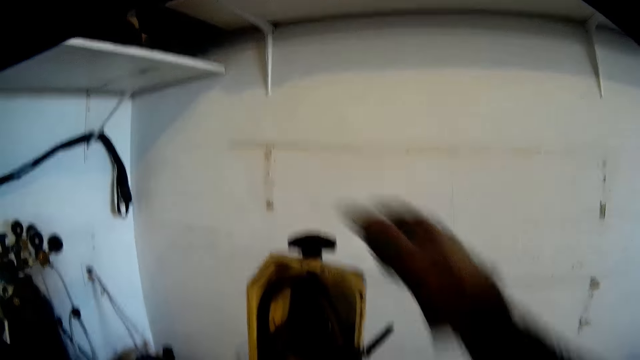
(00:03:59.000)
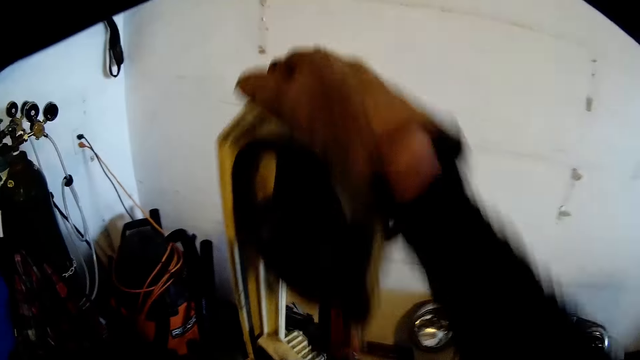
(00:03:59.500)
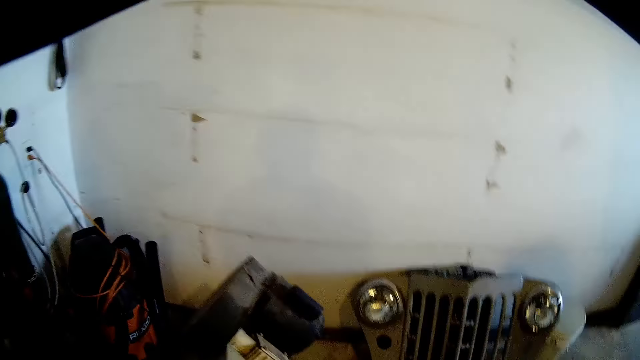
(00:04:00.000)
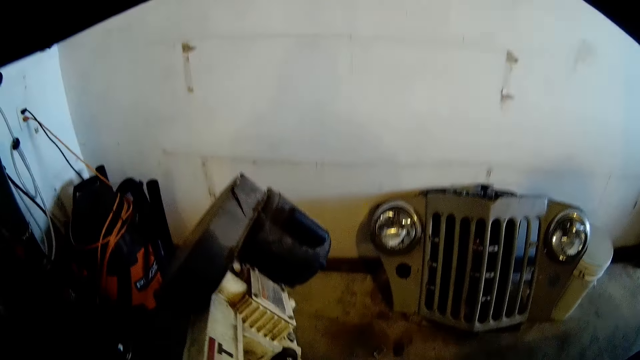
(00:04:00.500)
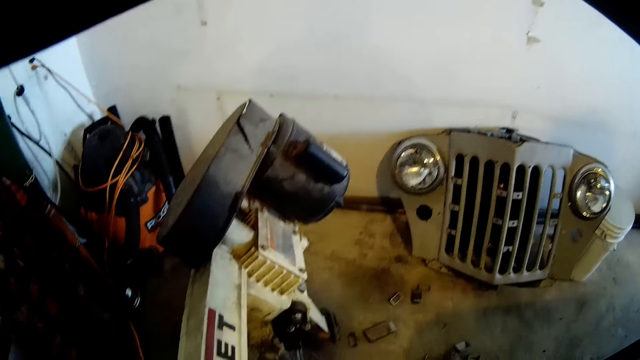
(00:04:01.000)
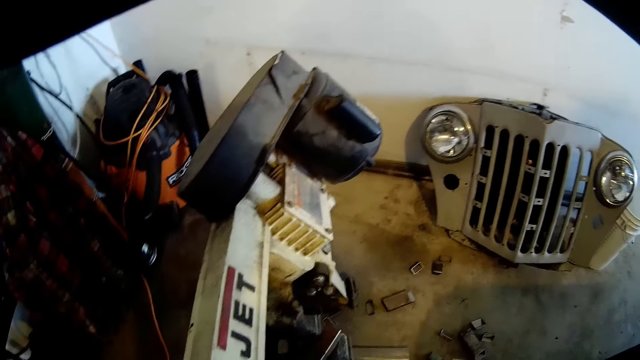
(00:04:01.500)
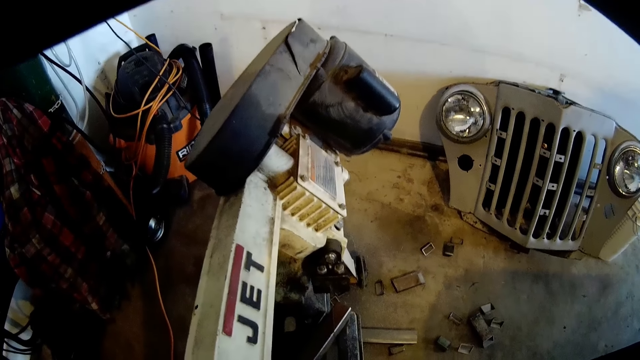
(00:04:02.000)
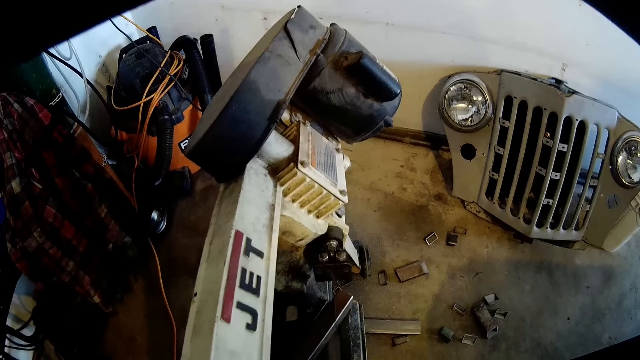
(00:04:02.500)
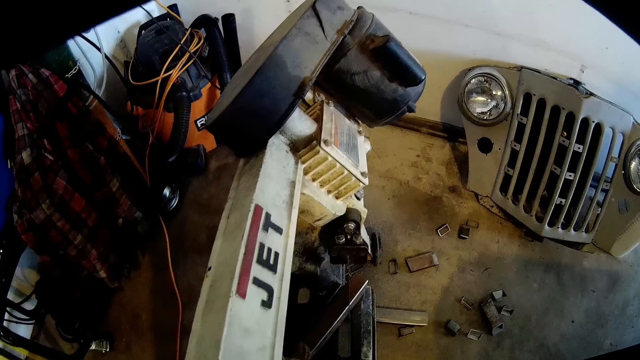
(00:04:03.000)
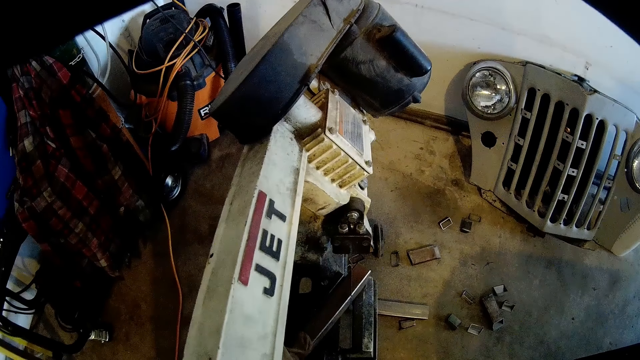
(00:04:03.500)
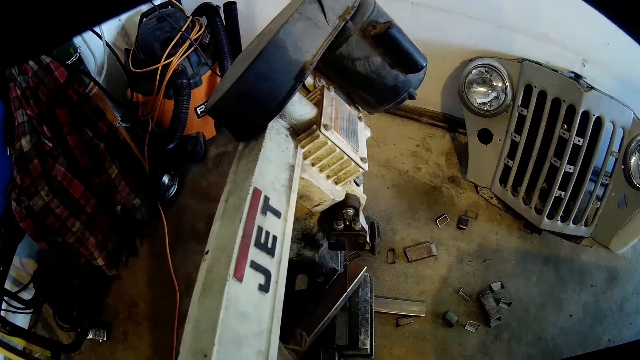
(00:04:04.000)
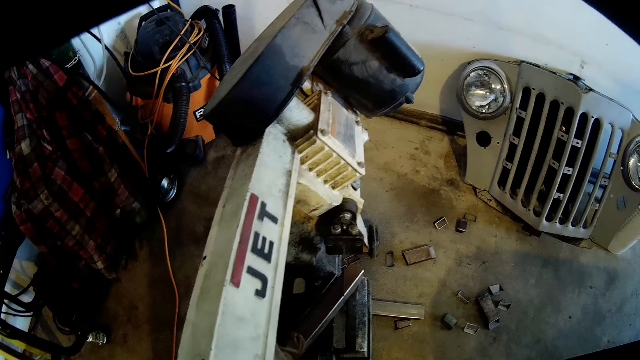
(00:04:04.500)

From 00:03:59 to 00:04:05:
The camera wearer holds something. He pulls down the head of the jet machine with his gloved right hand.

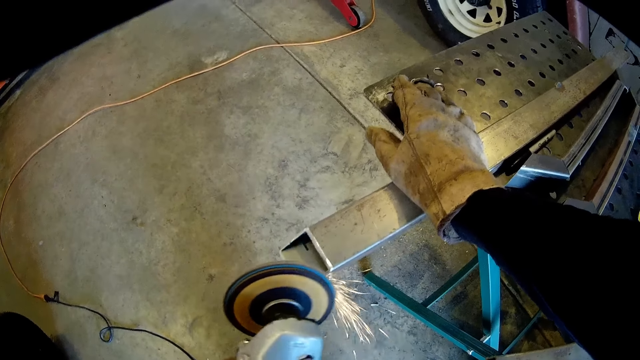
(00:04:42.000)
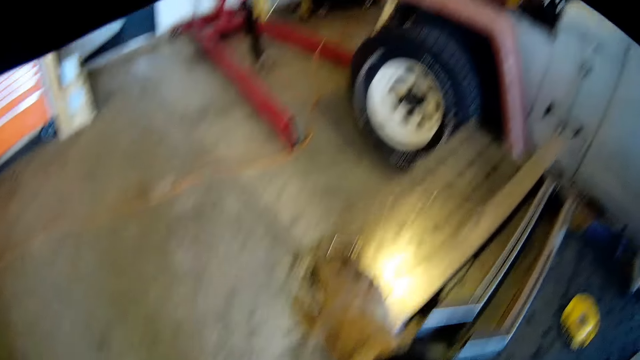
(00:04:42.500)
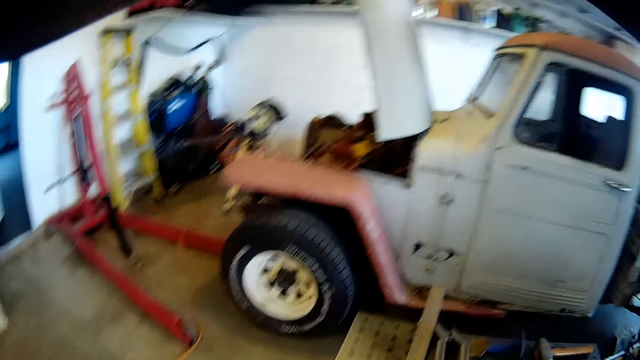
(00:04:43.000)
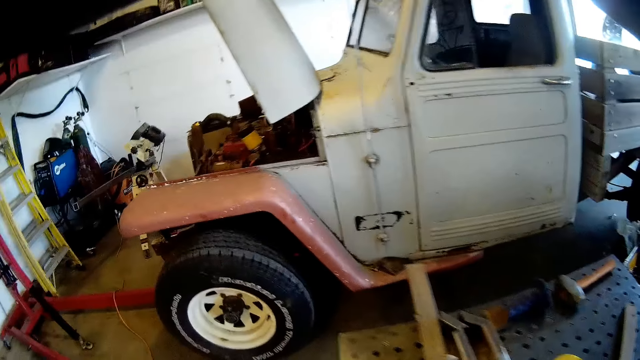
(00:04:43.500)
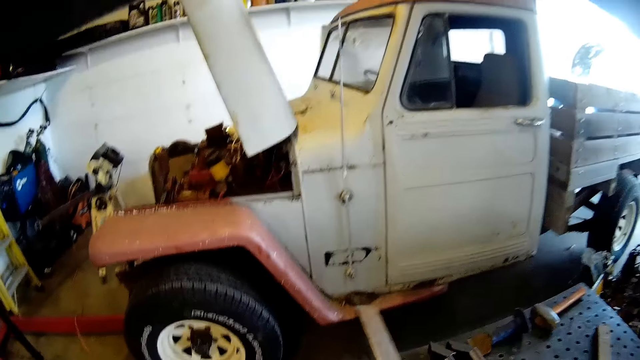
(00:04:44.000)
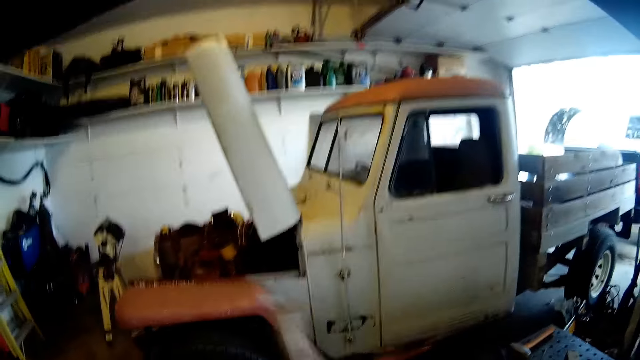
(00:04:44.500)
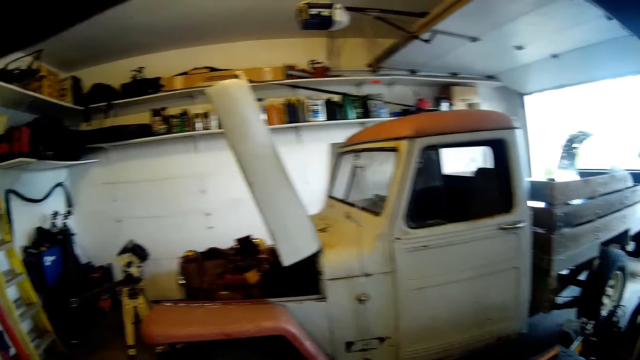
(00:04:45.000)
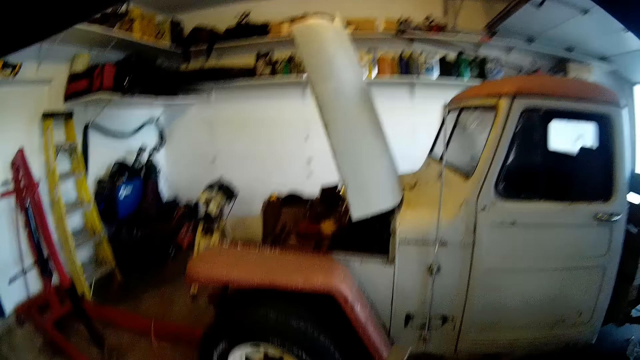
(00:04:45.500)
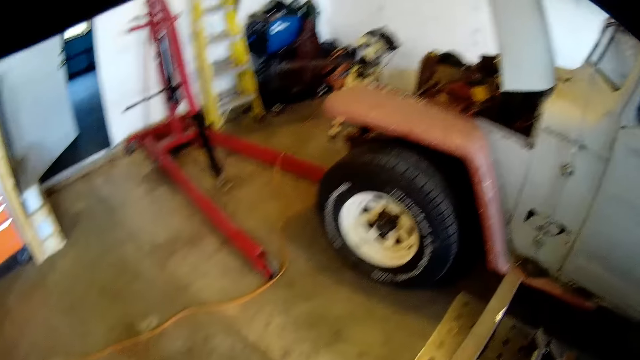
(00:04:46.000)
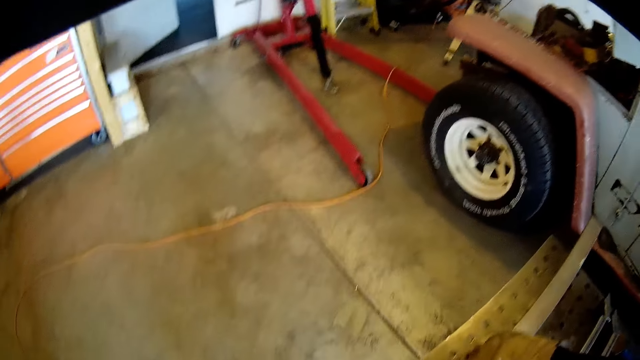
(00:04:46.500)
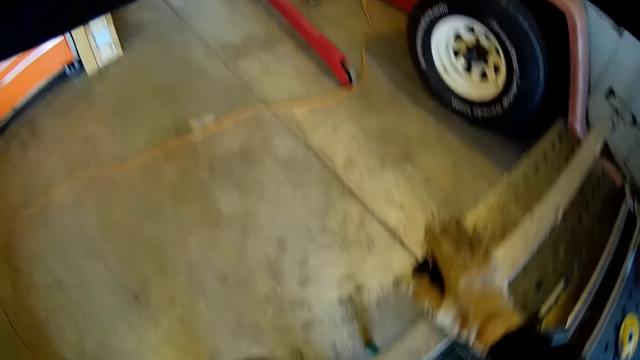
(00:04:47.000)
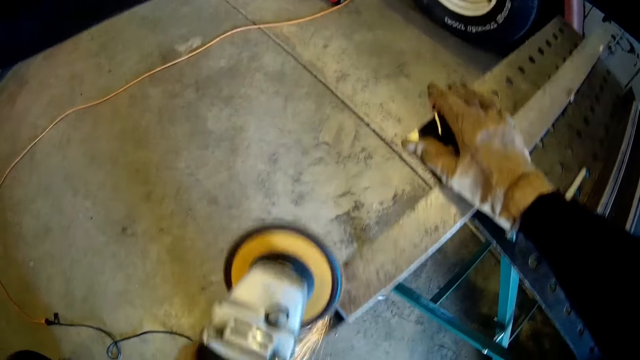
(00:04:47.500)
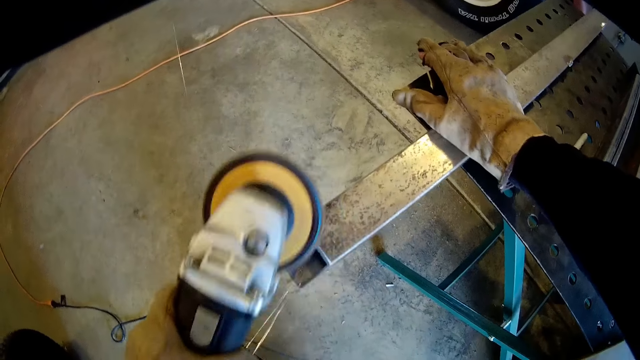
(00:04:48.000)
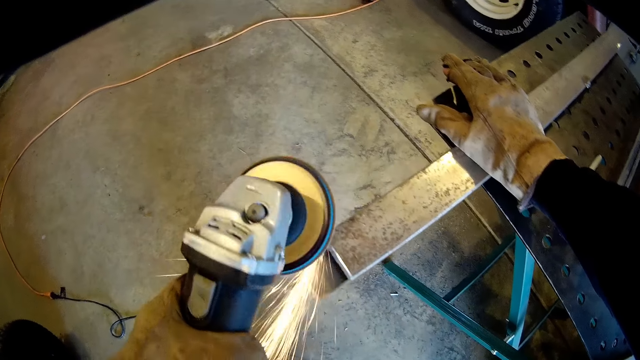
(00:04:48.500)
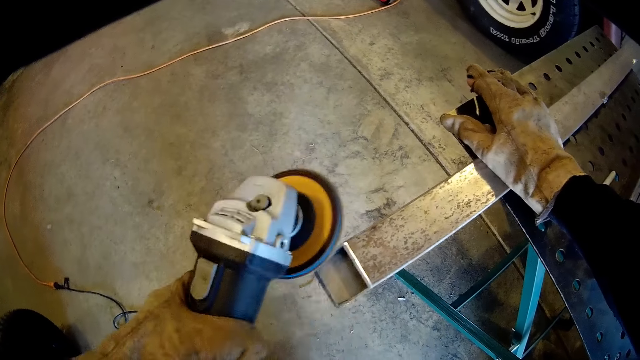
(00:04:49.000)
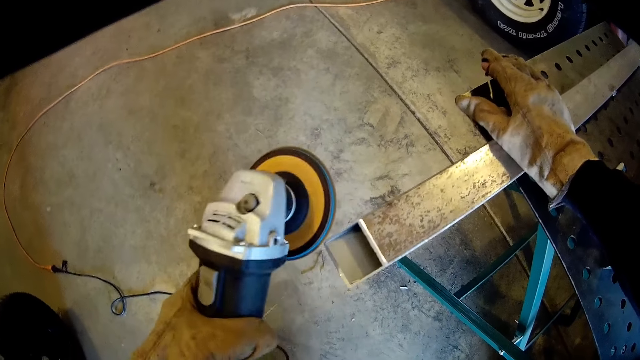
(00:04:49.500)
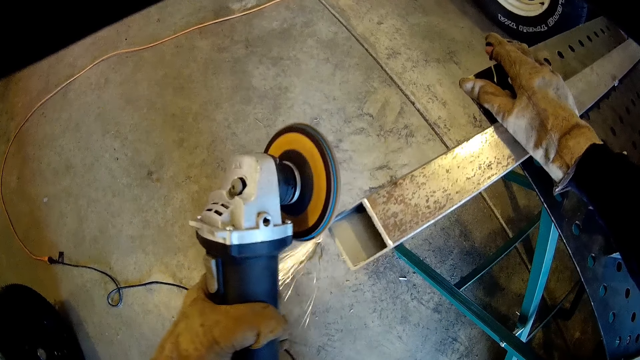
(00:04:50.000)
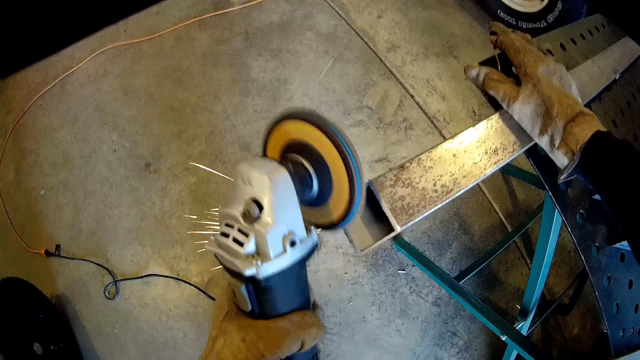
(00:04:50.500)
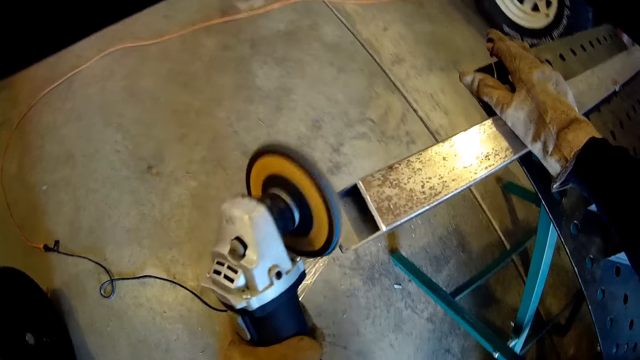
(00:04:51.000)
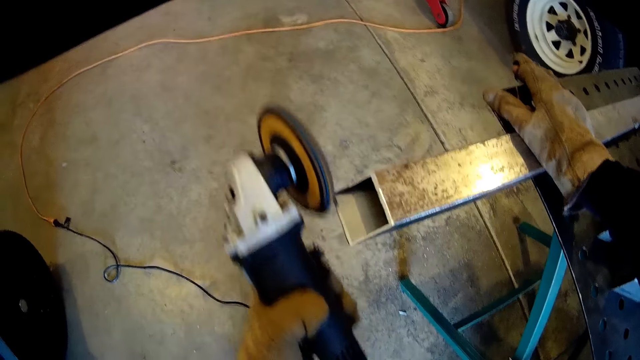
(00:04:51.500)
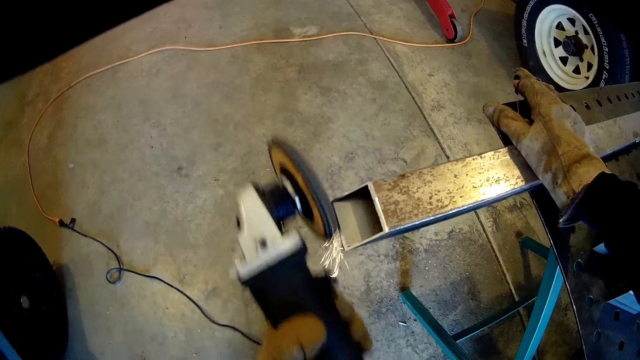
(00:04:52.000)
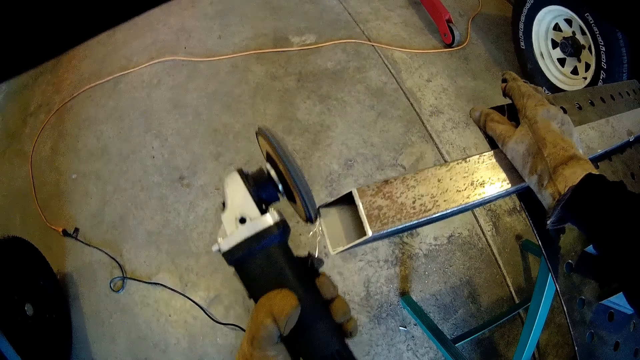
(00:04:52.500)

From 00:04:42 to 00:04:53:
The camera wearer turns the metal bar from the workbench with his gloved right hand. He turns the metal rod upside down on the metal table with his right hand. He puts a hand on the metal. He smoothens the metal rod with the sandpaper machine in his left hand.
